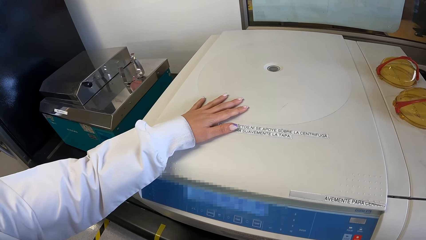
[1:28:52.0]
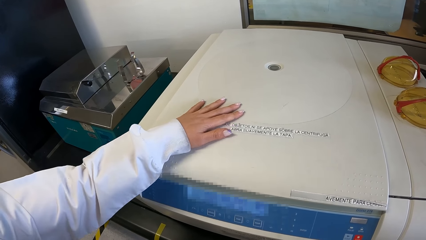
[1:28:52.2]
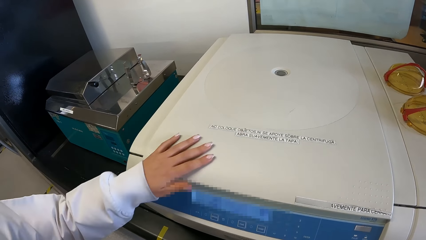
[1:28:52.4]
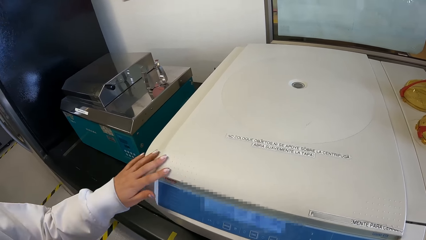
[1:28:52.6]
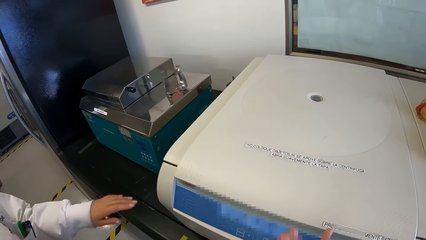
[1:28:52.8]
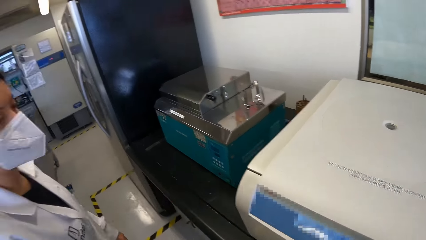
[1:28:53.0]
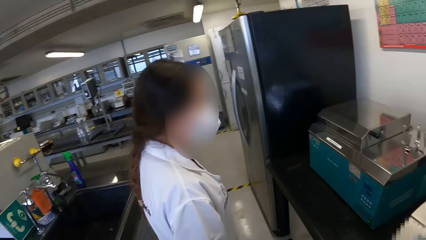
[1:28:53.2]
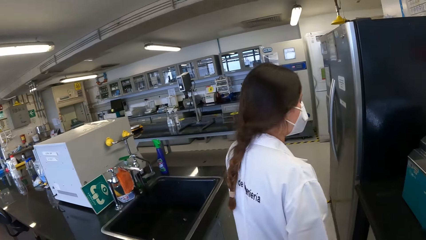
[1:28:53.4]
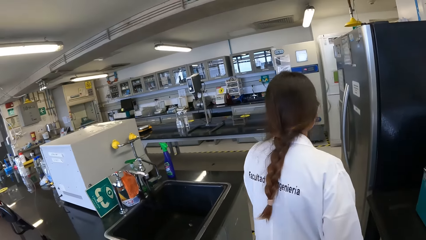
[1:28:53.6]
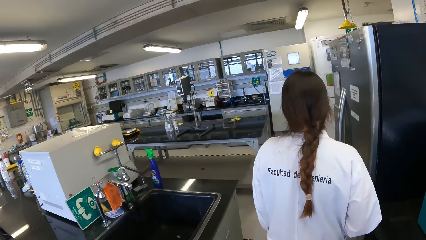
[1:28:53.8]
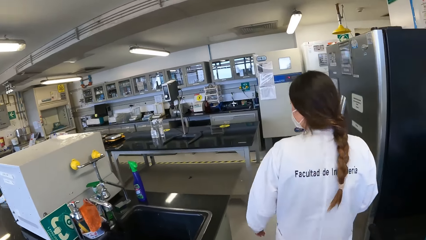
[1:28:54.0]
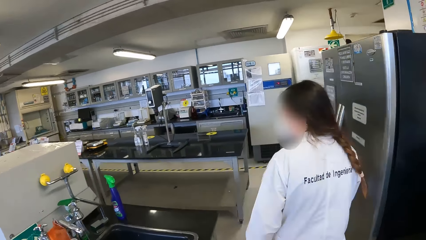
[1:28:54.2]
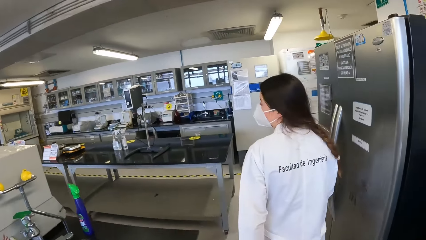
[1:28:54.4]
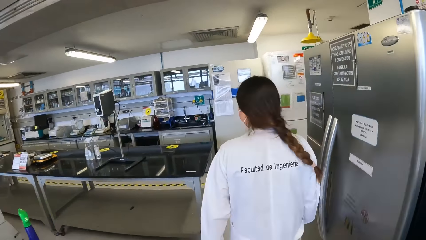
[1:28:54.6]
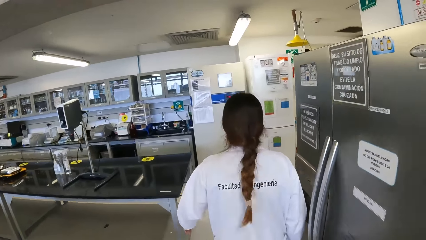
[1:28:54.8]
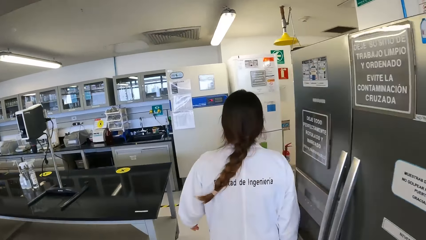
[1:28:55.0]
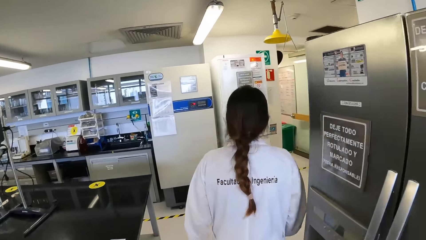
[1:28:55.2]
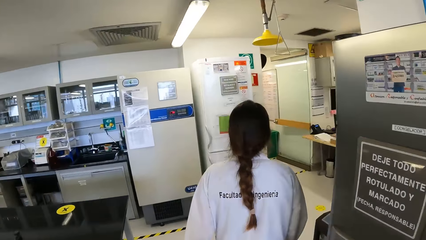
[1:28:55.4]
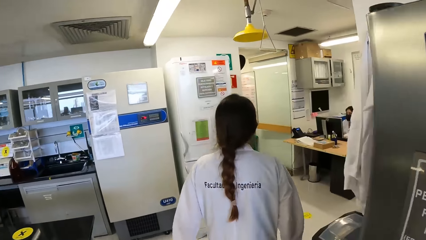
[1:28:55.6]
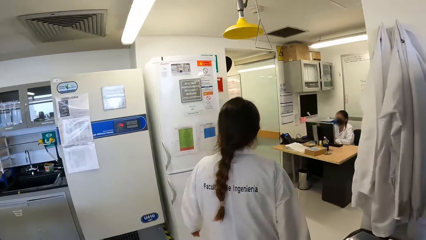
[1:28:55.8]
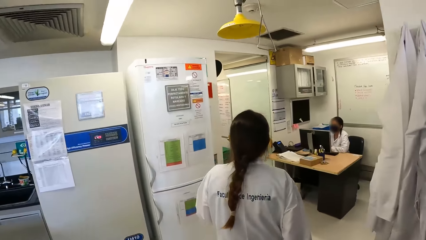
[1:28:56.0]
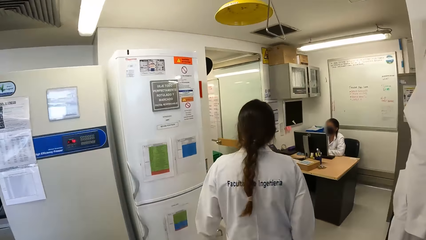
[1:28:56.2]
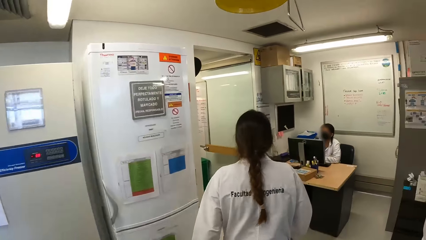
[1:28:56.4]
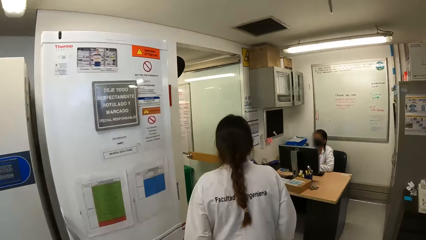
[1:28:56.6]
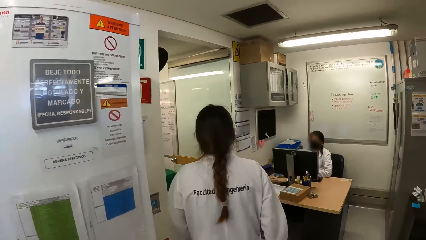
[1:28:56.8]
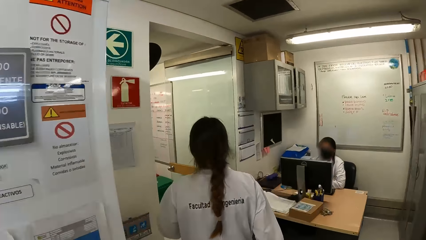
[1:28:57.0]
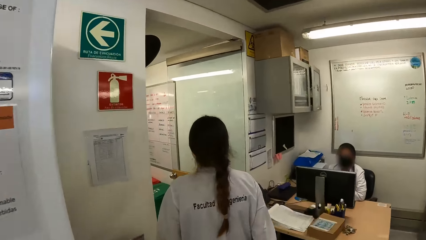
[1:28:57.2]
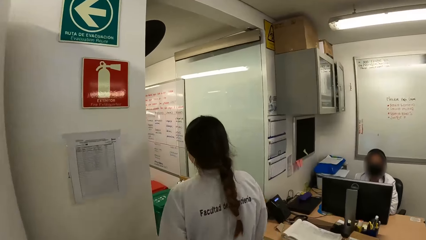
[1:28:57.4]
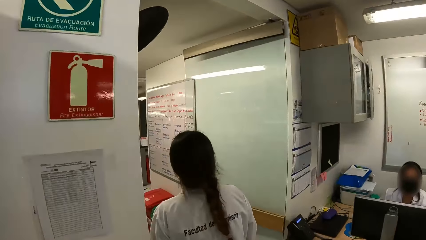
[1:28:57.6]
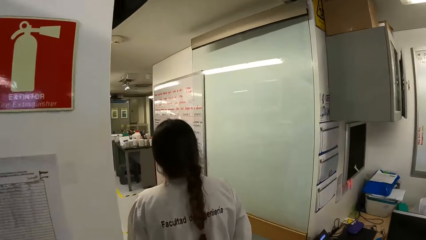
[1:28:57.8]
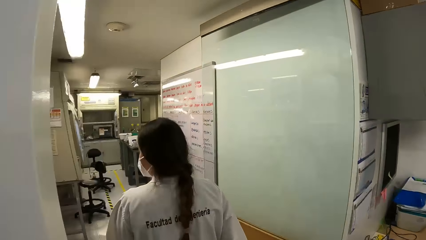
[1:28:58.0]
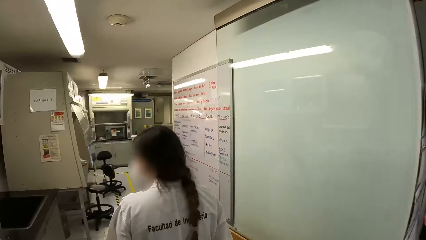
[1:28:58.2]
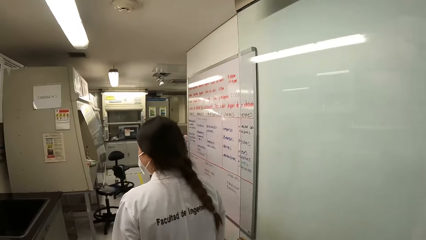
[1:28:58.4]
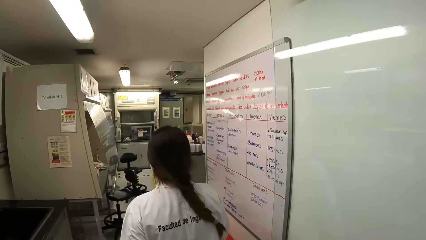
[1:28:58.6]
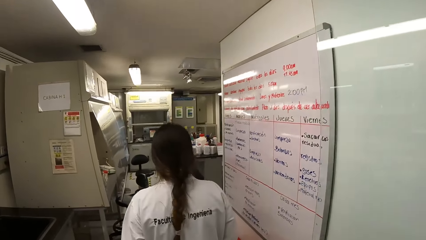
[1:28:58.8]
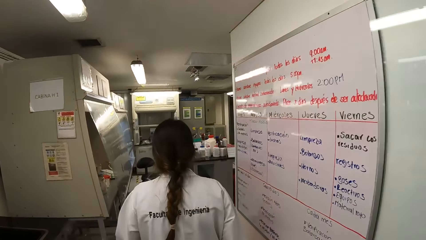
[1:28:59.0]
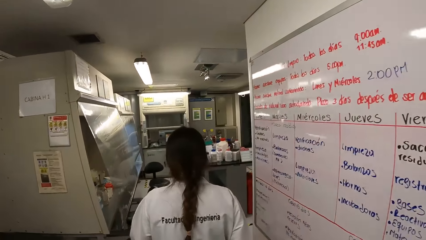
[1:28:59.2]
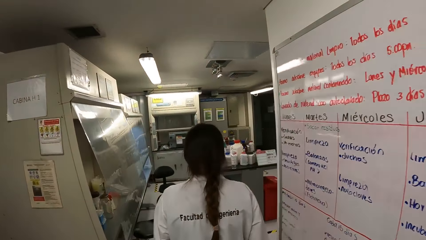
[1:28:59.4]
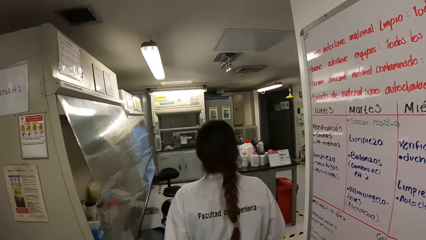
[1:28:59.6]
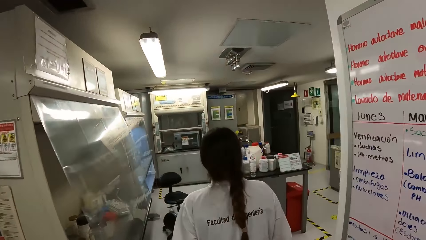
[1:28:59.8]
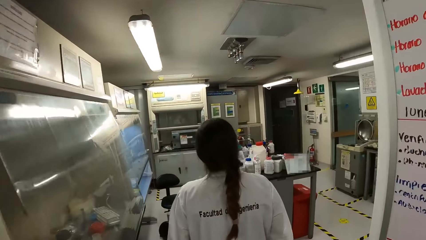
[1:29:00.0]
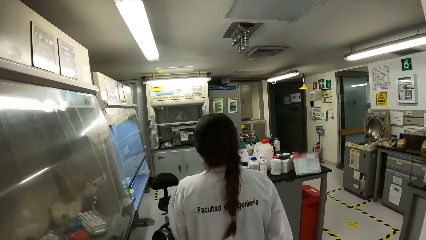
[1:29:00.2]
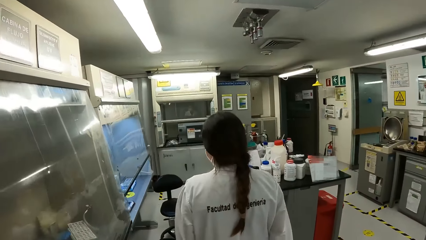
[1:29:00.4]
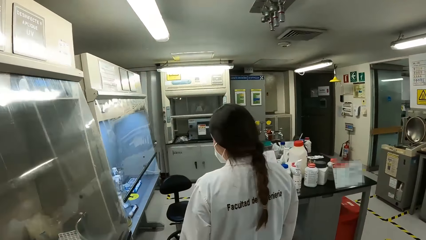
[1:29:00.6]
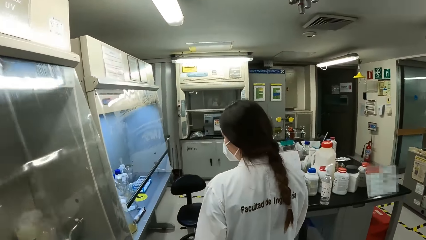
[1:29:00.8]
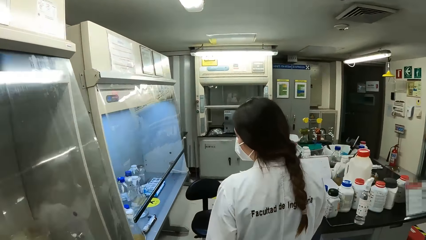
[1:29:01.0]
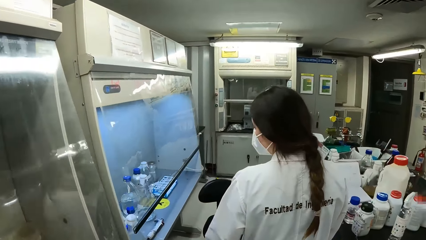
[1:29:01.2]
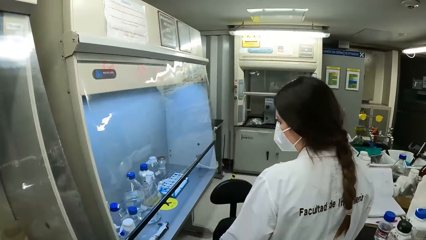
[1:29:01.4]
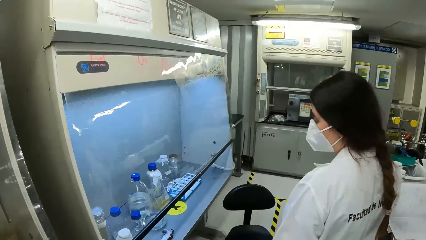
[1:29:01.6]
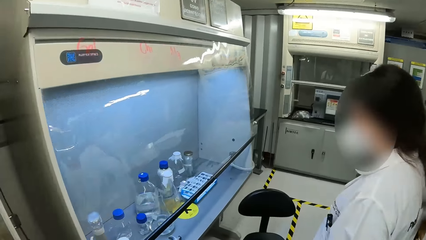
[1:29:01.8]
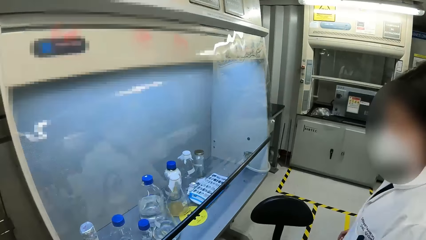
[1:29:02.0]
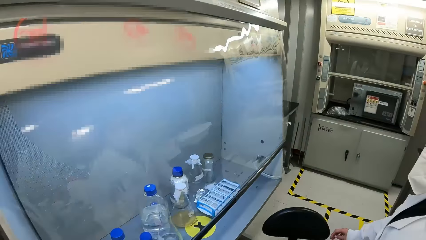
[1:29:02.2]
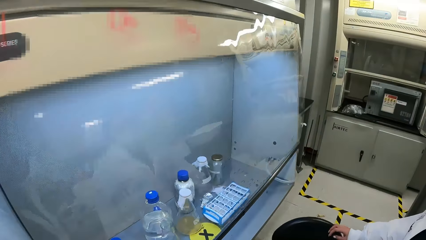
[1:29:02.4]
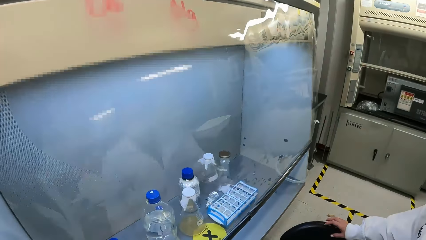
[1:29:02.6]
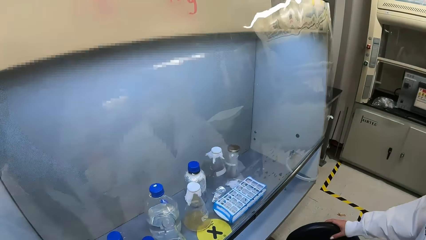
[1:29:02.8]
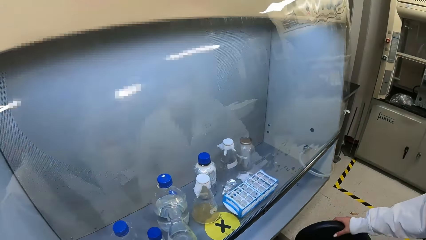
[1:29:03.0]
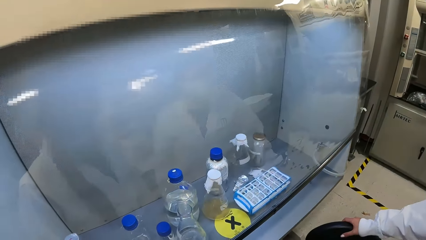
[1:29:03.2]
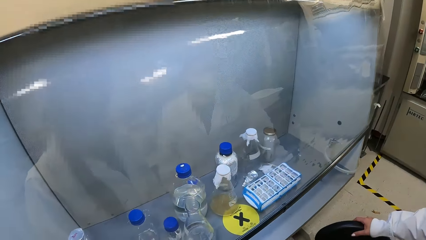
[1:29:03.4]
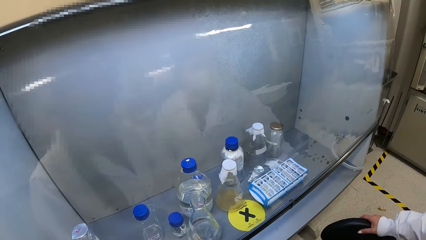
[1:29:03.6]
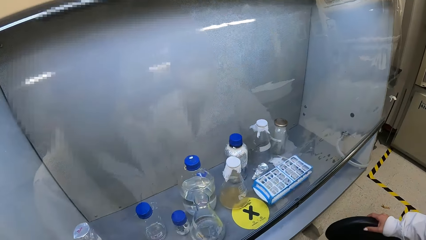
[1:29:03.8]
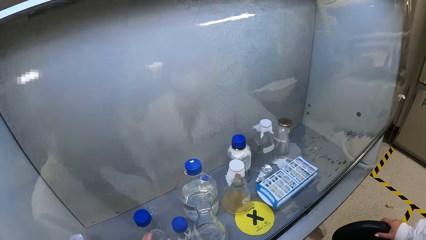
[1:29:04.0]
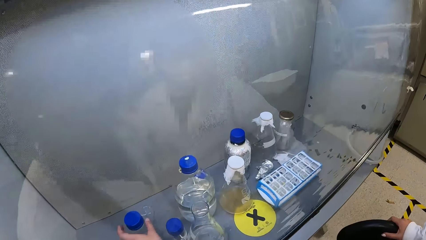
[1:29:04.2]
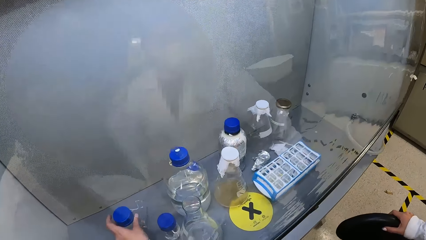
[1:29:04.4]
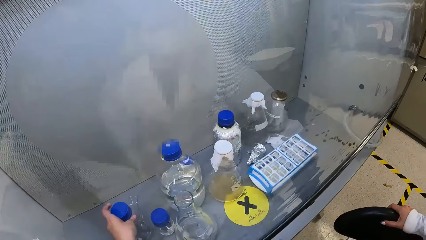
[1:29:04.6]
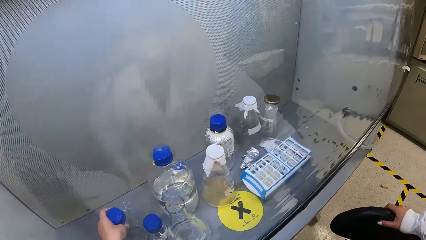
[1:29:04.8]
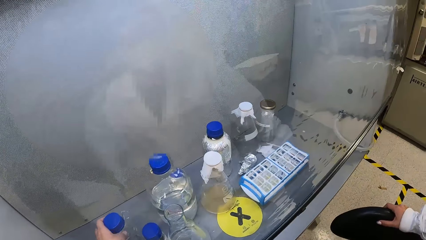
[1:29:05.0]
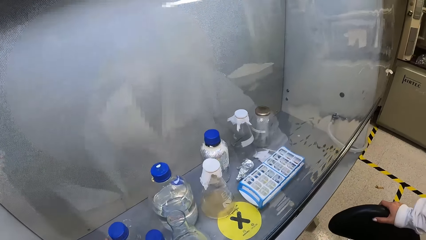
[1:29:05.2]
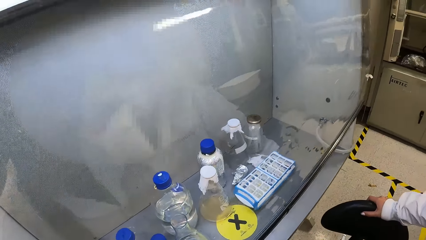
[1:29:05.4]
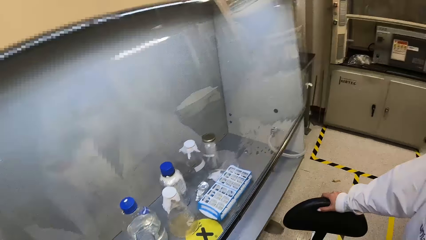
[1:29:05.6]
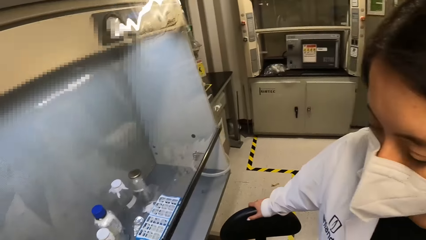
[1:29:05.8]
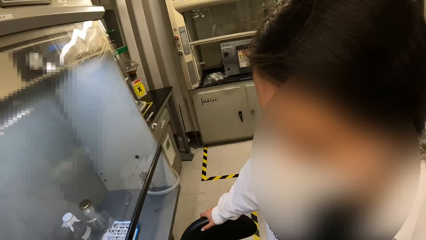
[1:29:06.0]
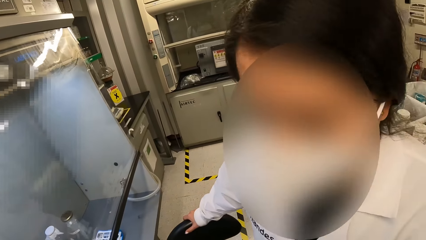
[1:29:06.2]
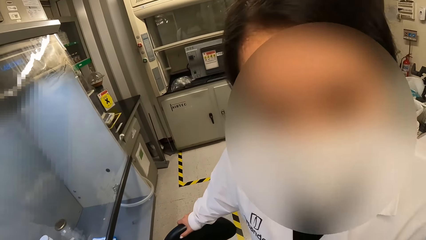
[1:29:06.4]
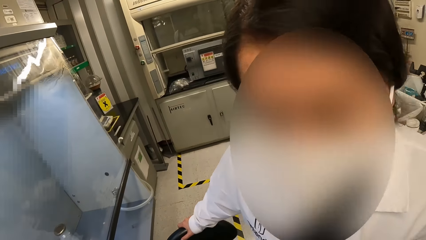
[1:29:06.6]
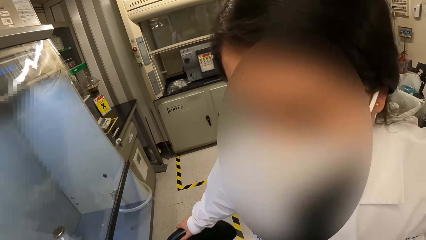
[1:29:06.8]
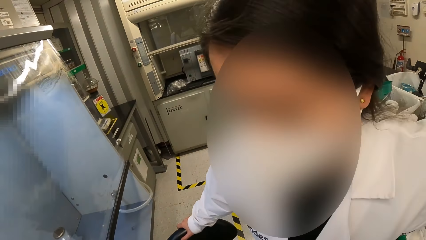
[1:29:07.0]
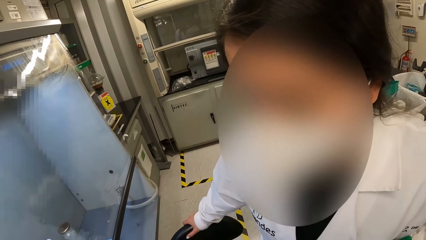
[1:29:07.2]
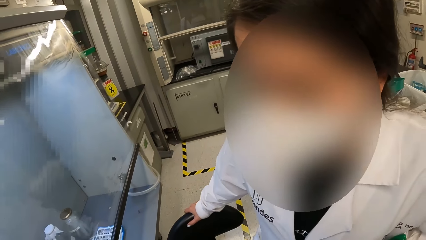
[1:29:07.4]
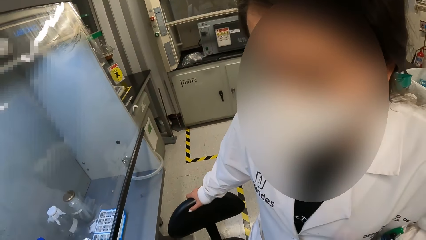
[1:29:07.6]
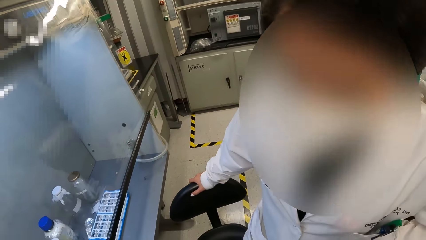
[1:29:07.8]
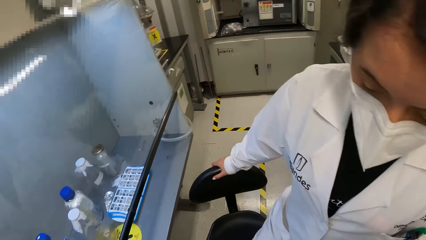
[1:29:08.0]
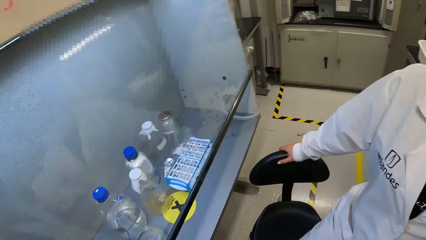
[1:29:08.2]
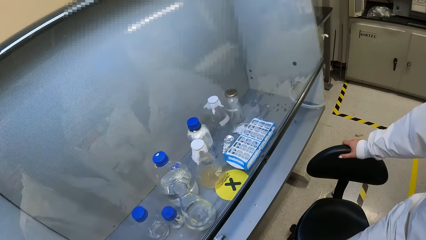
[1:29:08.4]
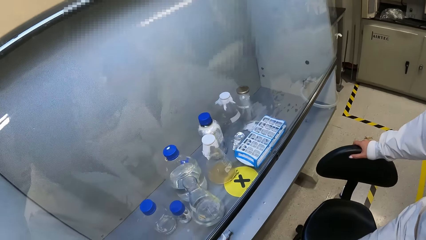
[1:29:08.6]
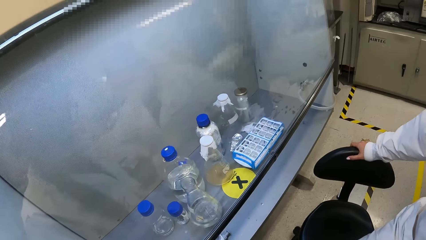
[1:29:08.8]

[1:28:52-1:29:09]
The camera wearer walks across the room. A lady walks across the room. The camera wearer looks at the laminar flow cabinet. They touch a bottle. The lady interacts with the camera wearer.
